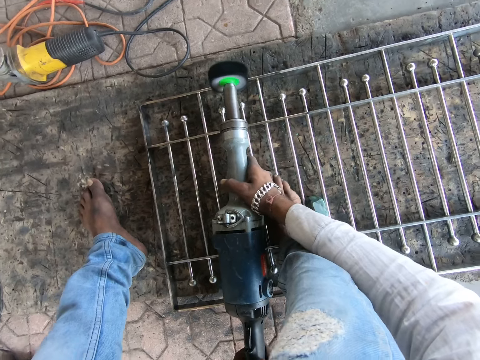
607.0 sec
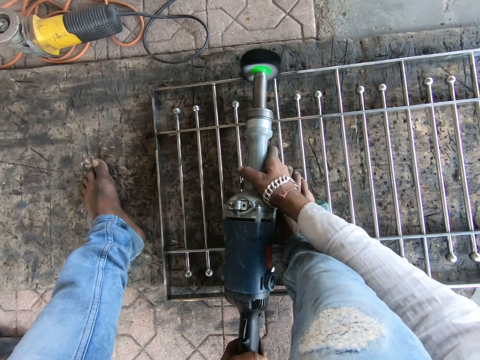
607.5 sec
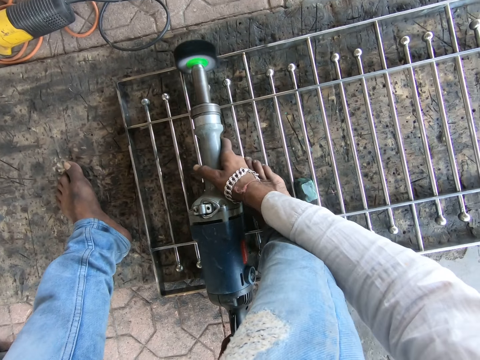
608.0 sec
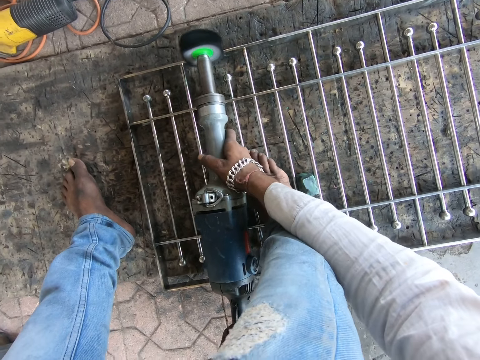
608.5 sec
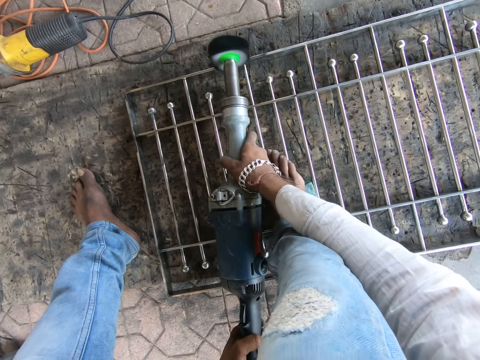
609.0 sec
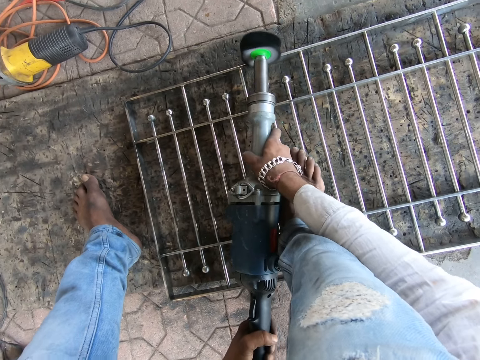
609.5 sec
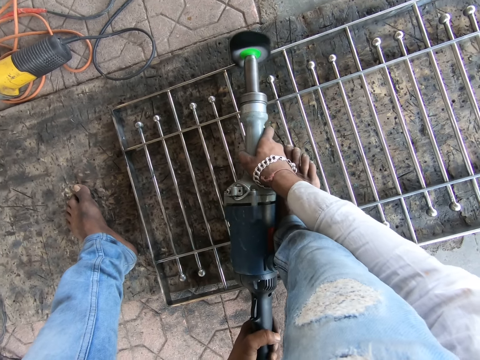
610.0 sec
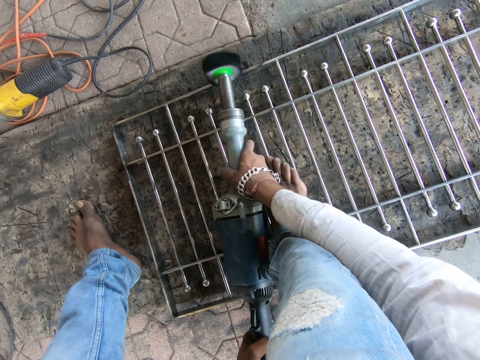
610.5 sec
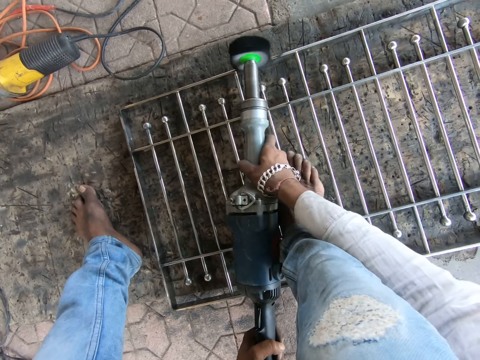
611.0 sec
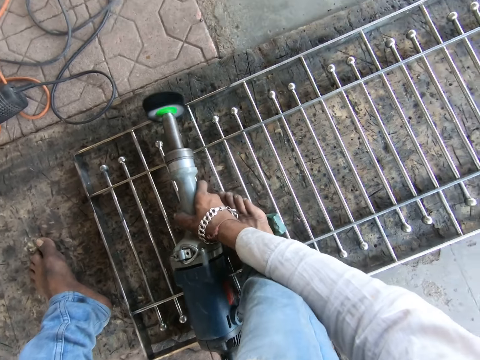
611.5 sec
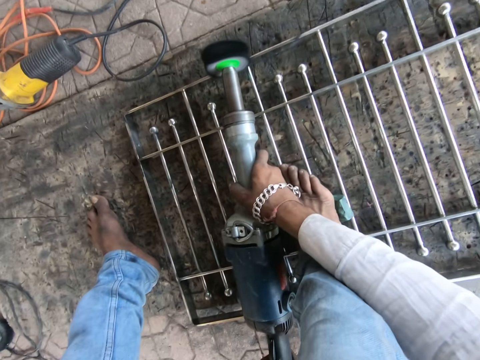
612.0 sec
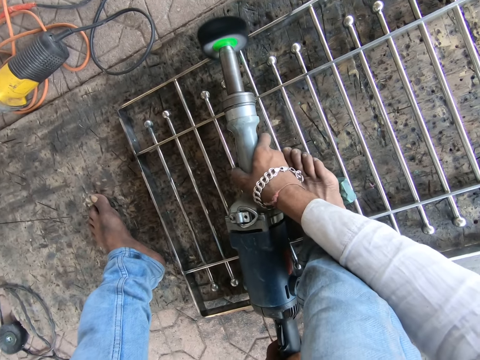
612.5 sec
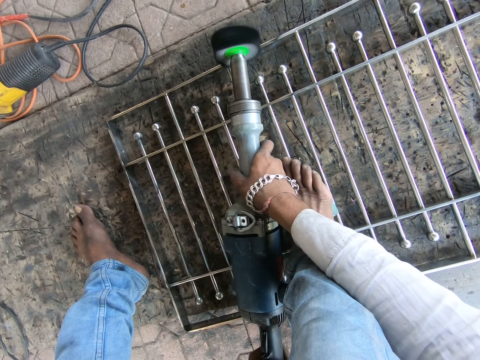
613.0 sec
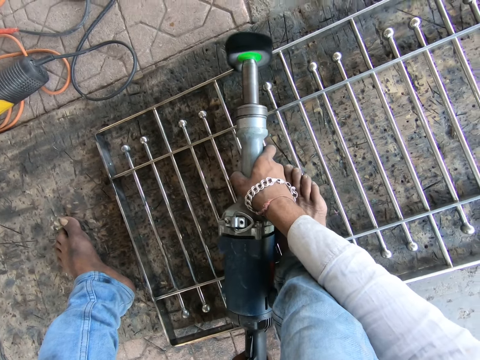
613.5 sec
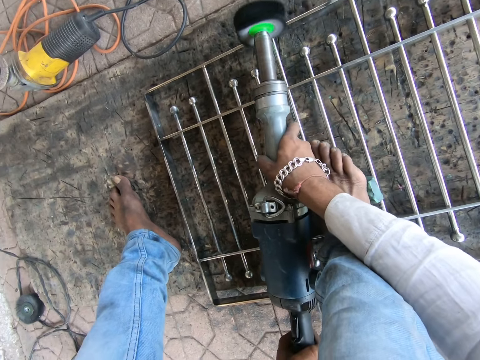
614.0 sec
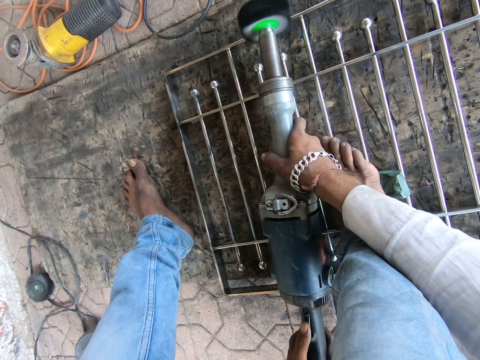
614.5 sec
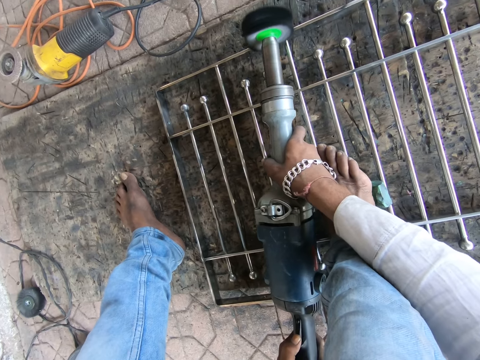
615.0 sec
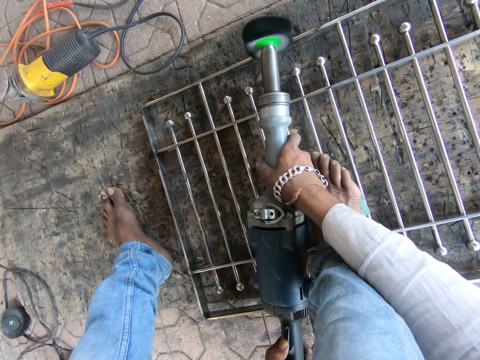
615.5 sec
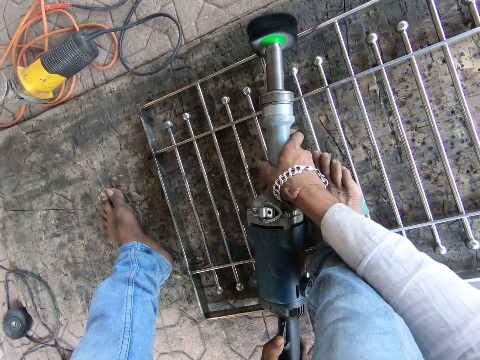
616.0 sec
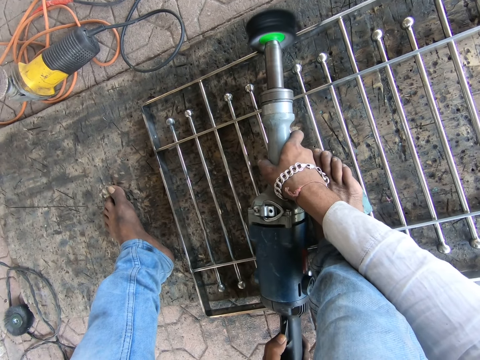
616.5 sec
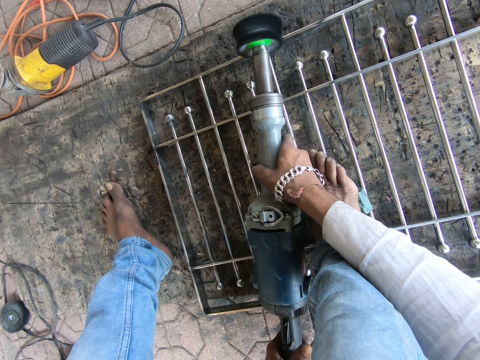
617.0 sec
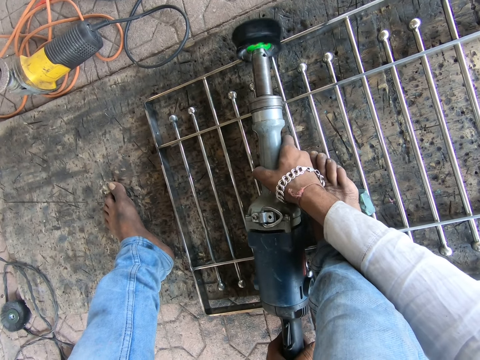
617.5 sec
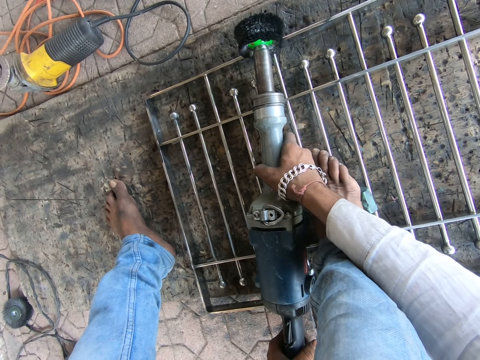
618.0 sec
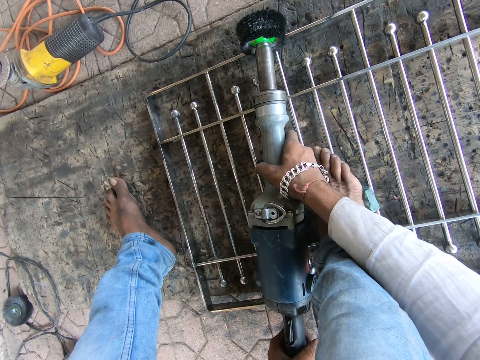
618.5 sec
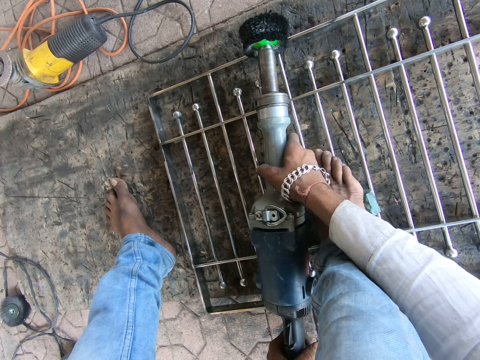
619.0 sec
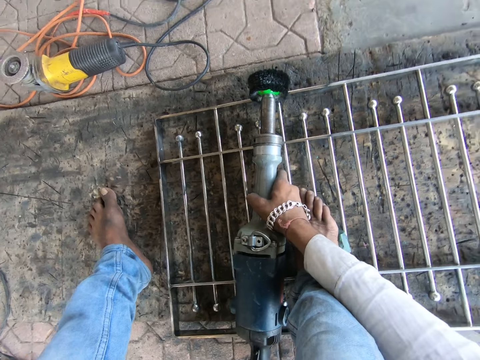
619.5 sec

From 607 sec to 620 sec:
The camera wearer switches off the metal polisher with his left hand.

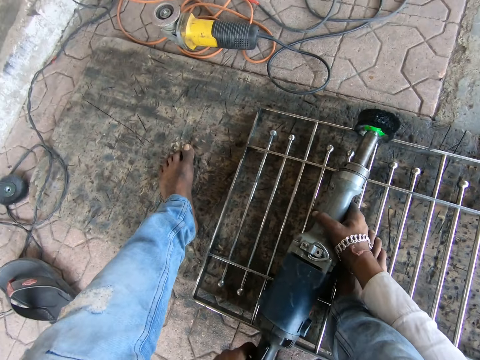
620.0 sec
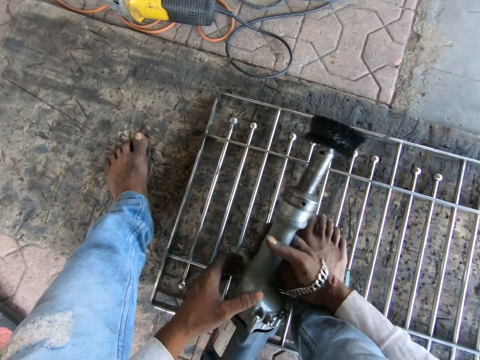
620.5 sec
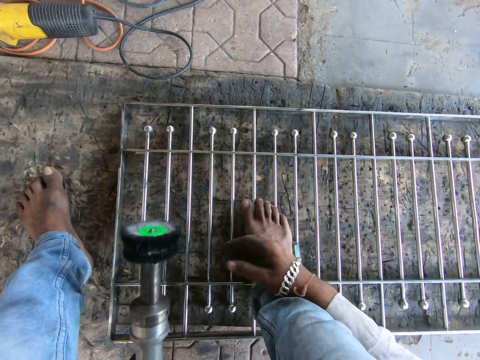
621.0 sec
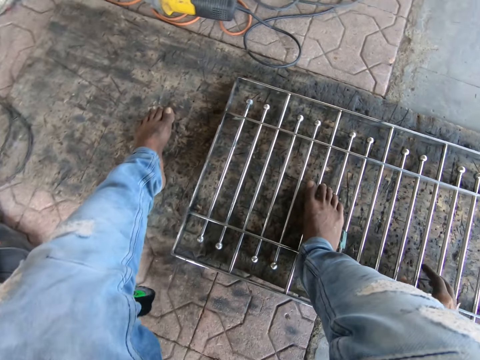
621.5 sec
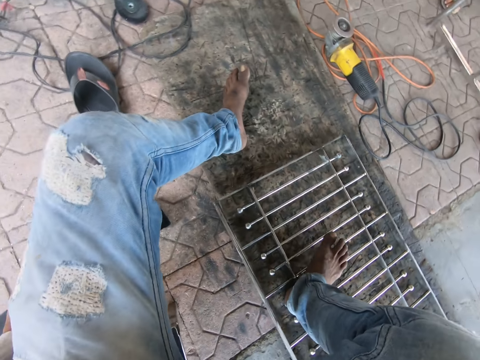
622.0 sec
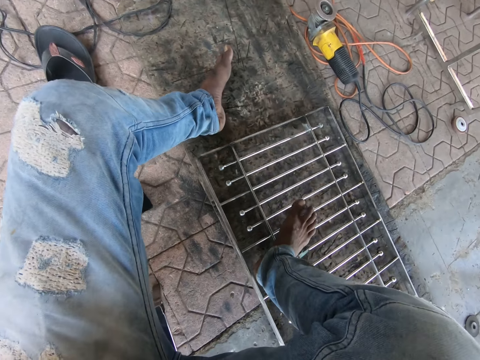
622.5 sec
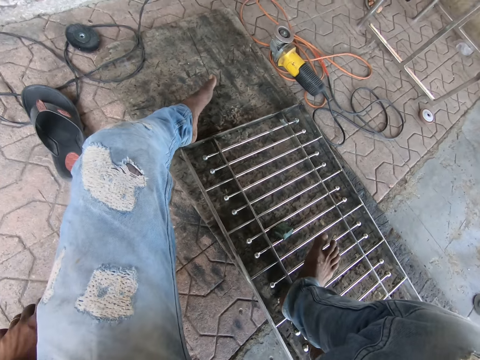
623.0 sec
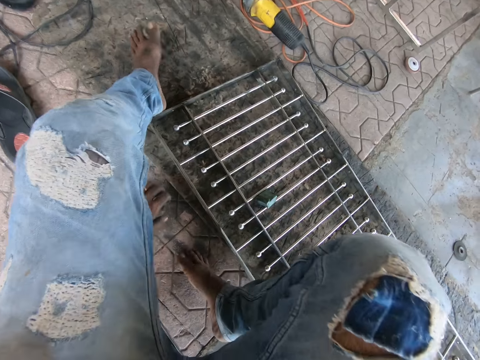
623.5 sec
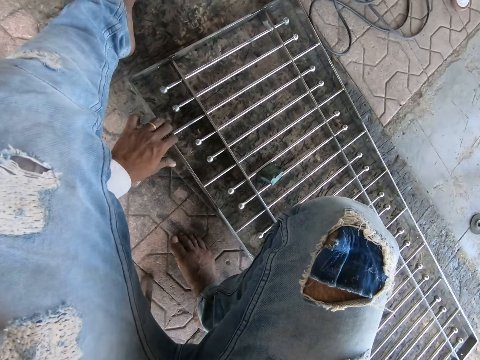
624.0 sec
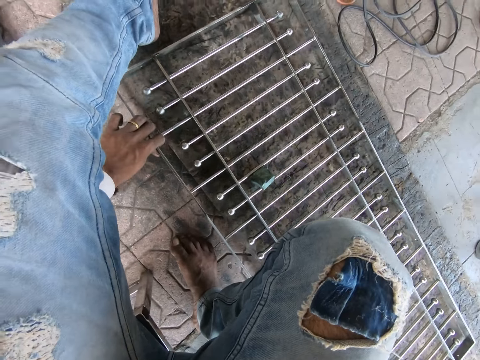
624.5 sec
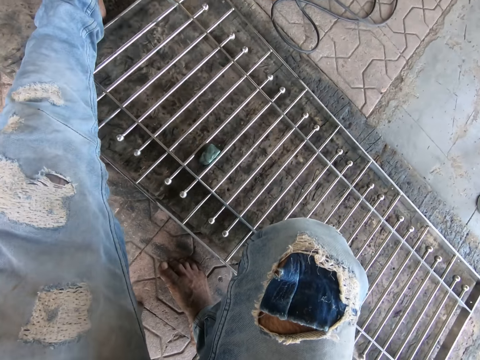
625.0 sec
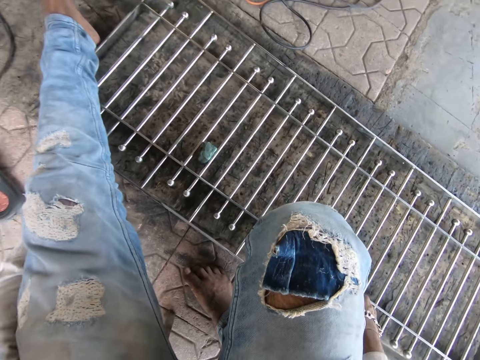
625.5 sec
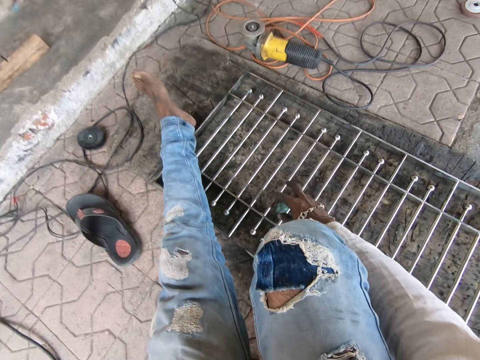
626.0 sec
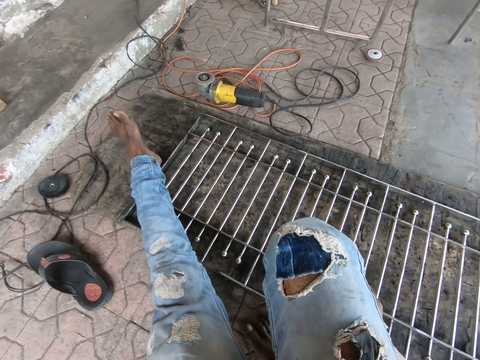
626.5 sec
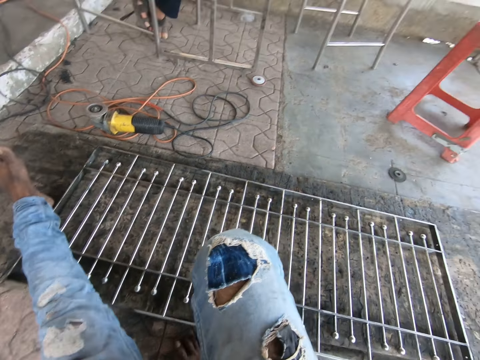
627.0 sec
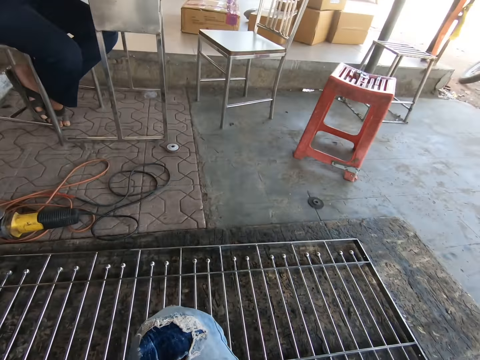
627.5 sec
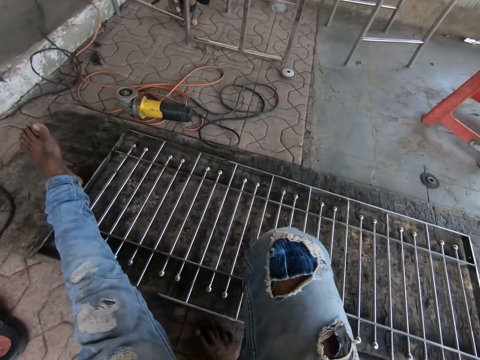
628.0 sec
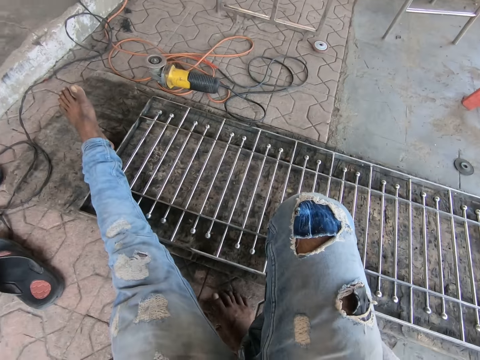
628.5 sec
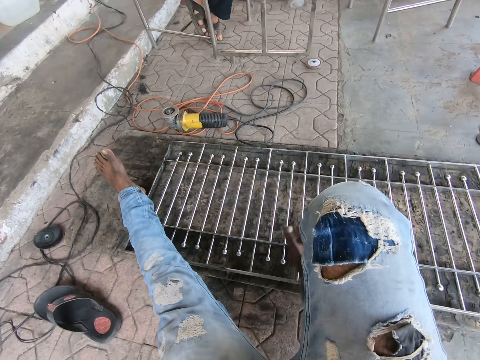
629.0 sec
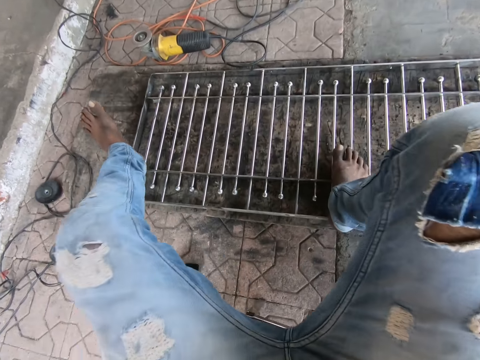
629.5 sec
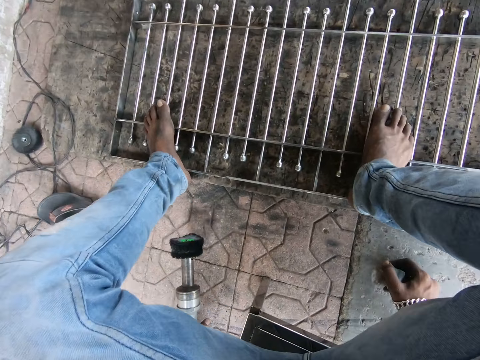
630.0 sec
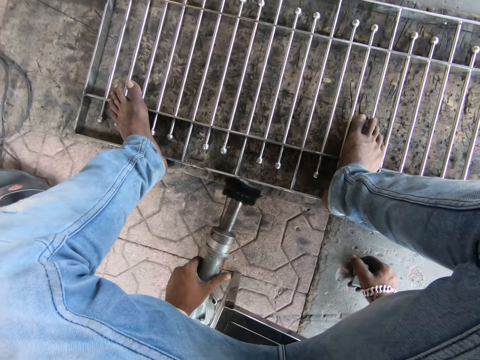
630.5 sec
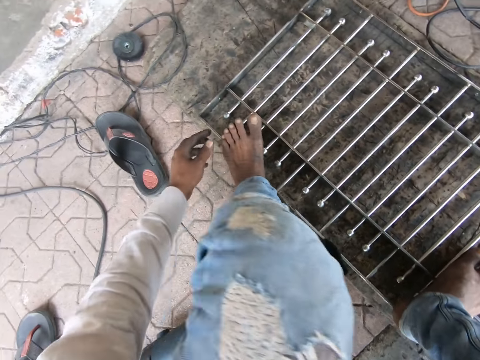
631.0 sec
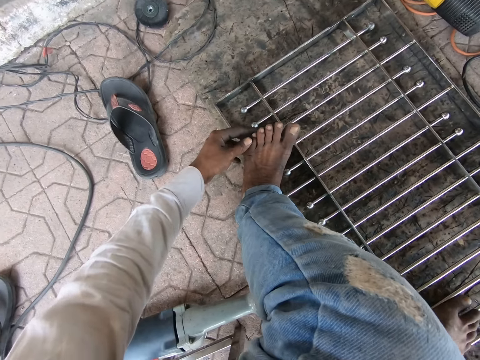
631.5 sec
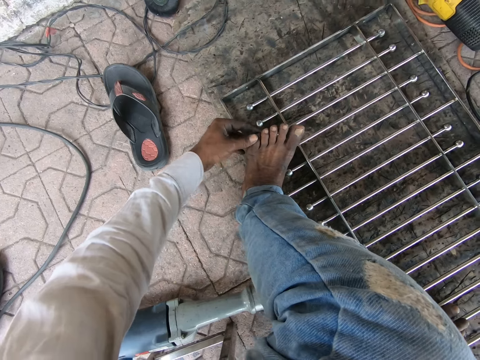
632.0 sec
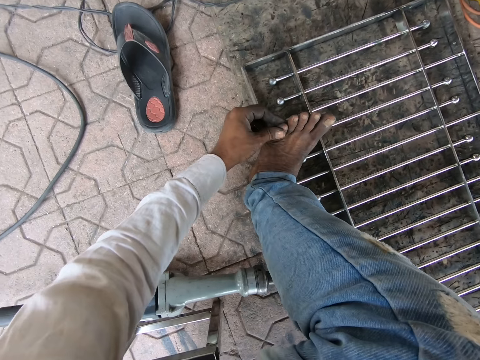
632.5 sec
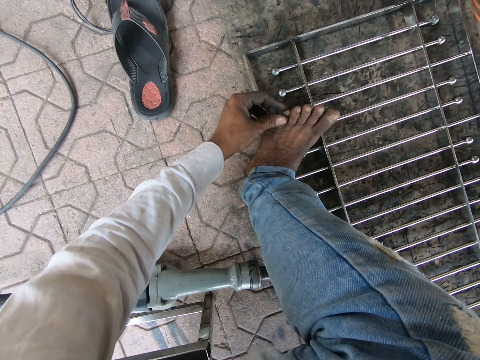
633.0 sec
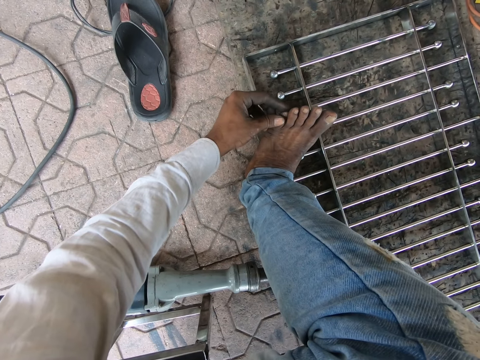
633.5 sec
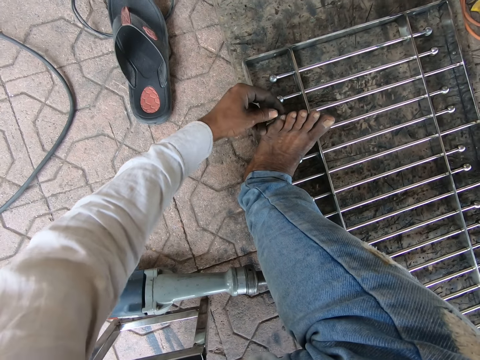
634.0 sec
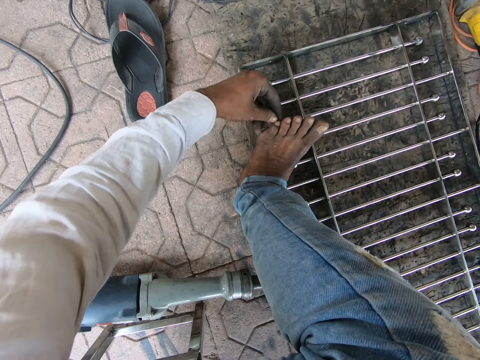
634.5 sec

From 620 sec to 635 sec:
The camera wearer lifts the metal polisher from the metal on the ground with his right hand. He passes the metal polisher in his right hand to his left hand. He drops the metal polisher in his left hand on the ground. He raises his right leg from the metal on the ground. He adjusts the metal on the ground with his right hand. He turns around and pushes the grill. He adjusts the metal on the ground with his hands. He lifts the wax on the metal on the ground with his right hand. He adjusts the metal on the ground with his right hand. He lifts the metal polisher on the ground with his left hand. He drops the metal polisher in his left hand on the ground. He checks the toes. He pulls his left leg's toenail with his left hand.
